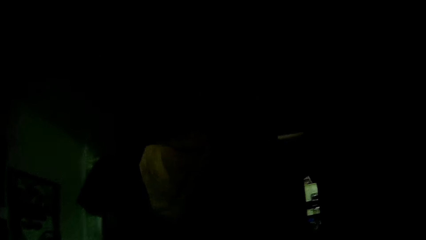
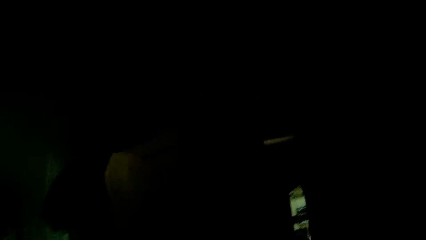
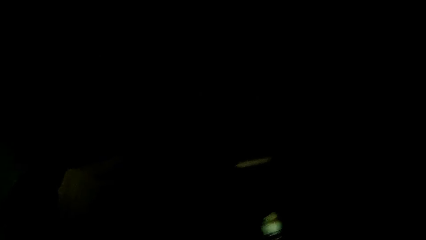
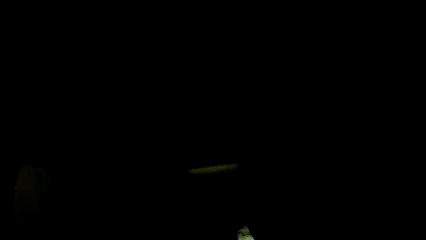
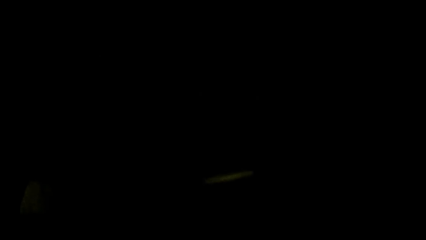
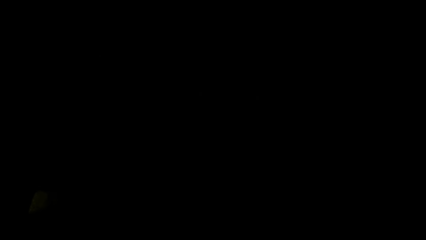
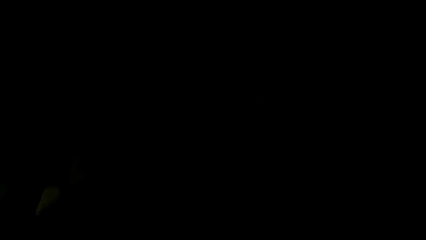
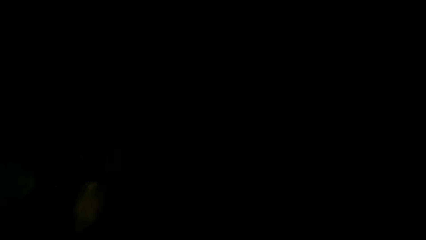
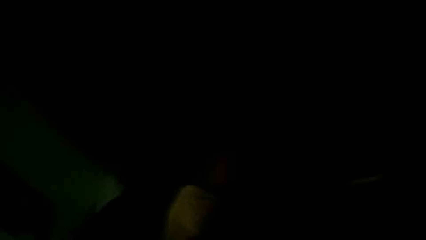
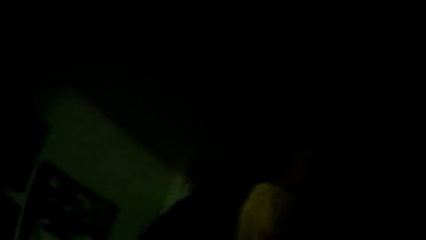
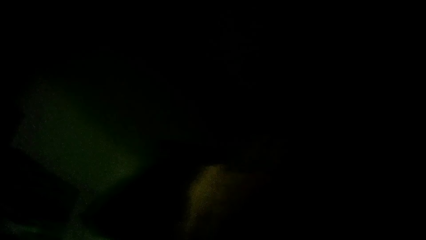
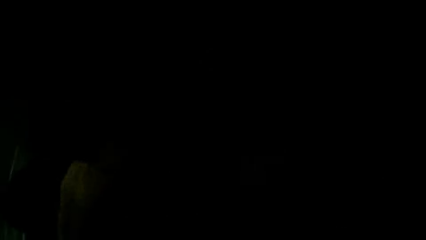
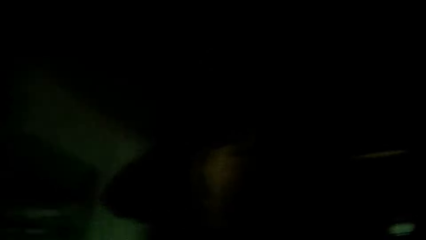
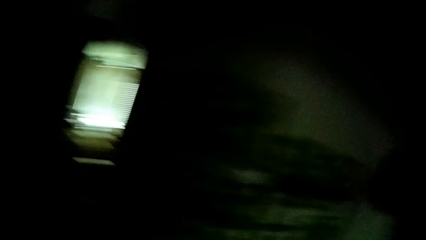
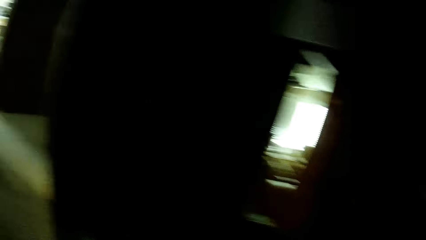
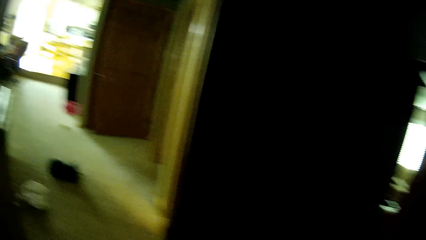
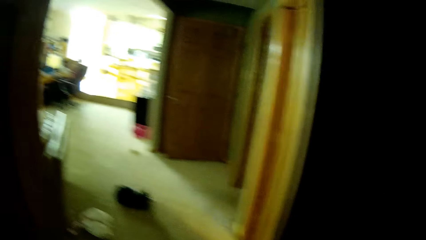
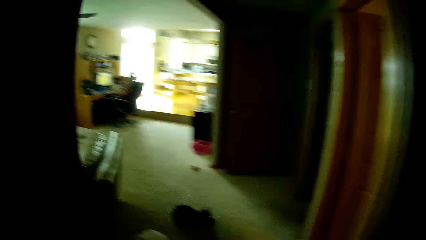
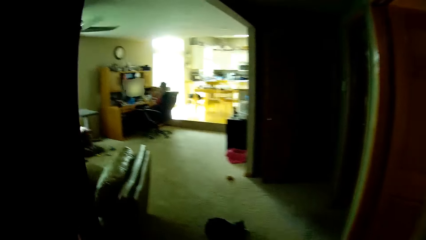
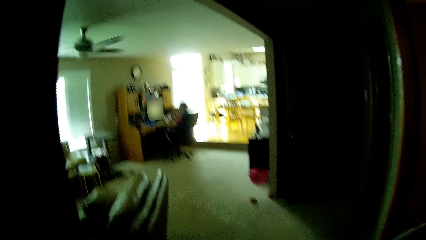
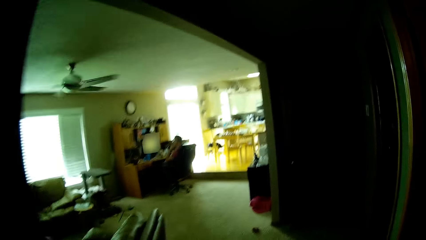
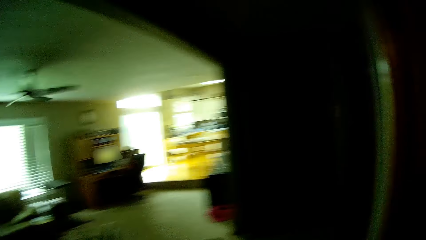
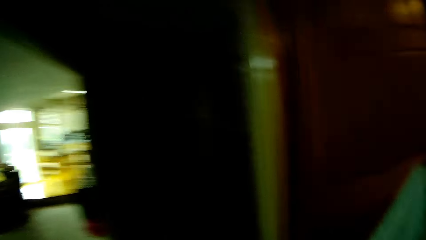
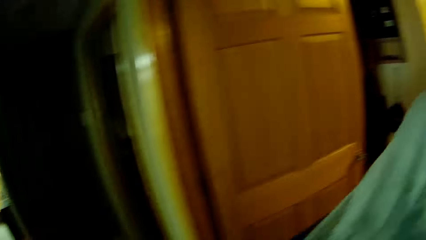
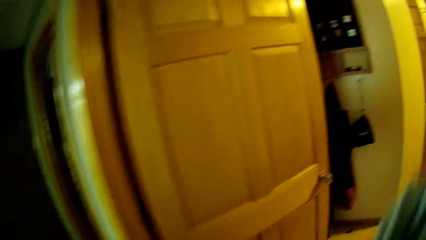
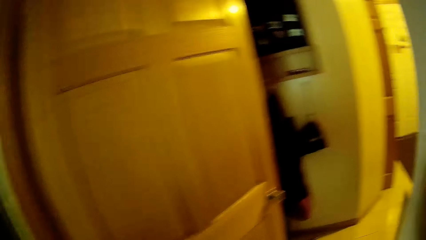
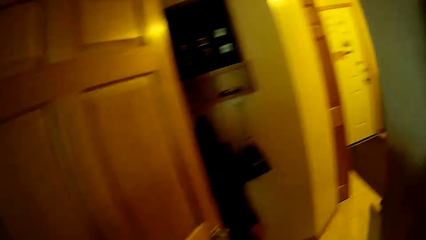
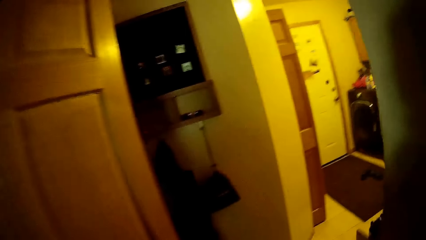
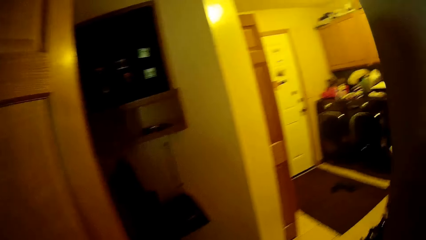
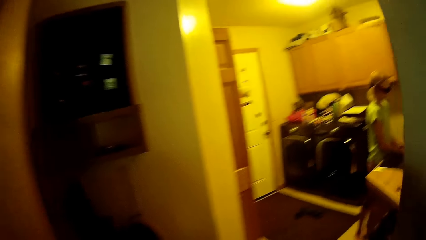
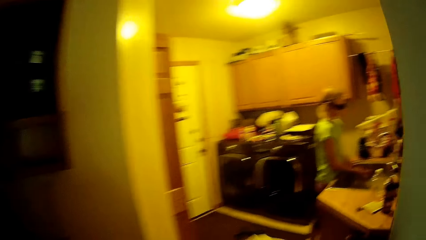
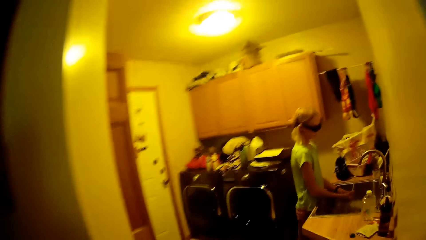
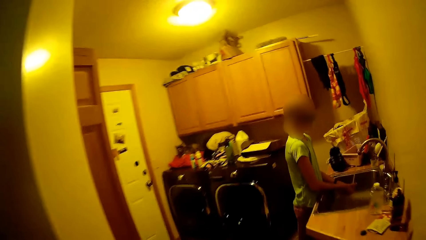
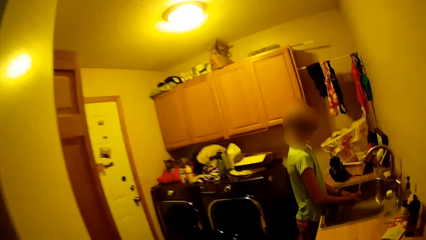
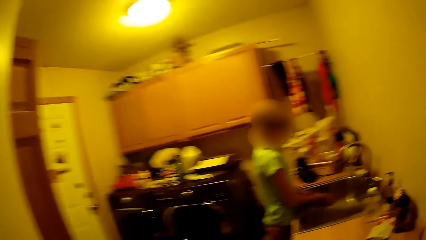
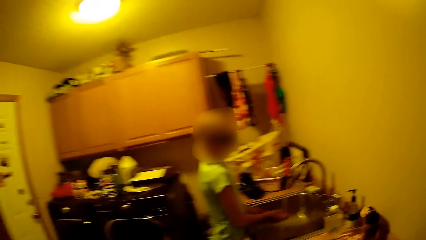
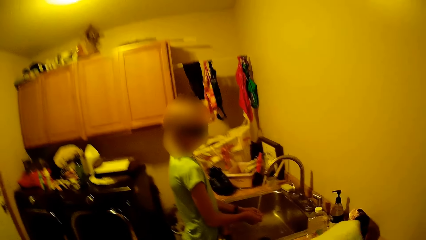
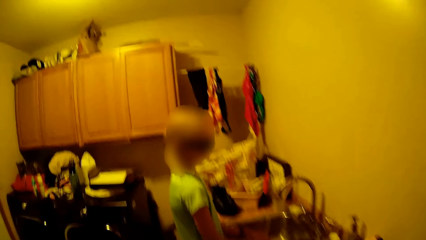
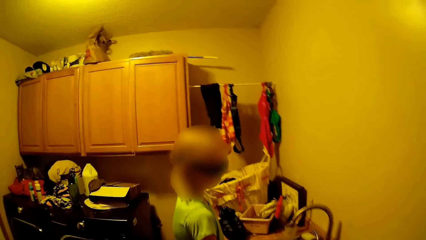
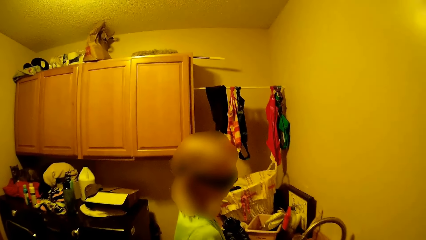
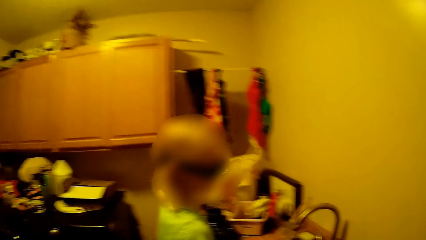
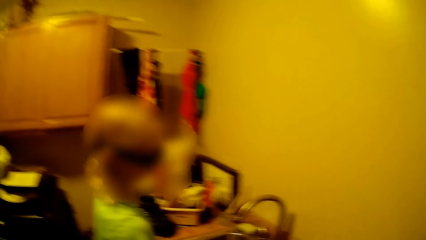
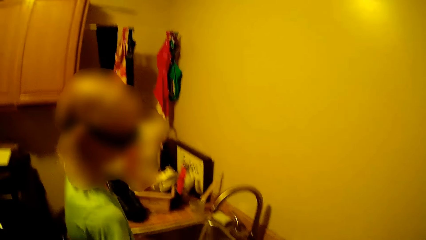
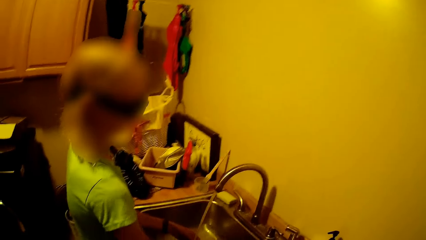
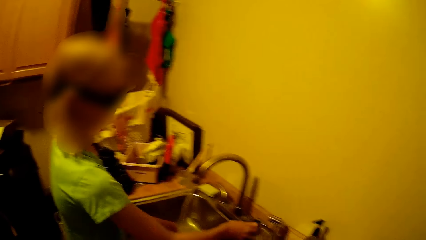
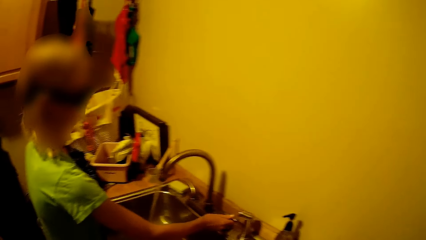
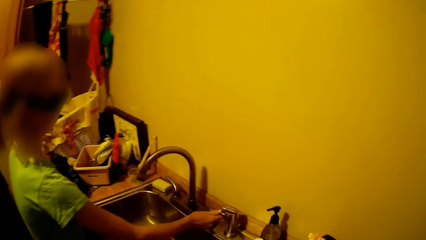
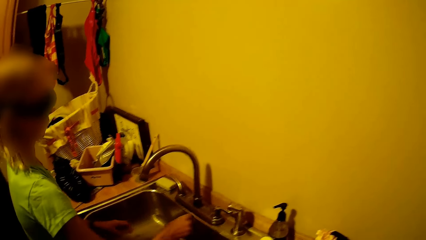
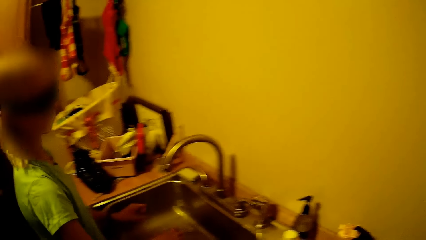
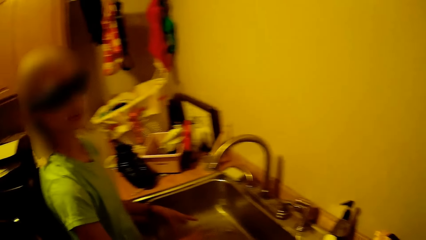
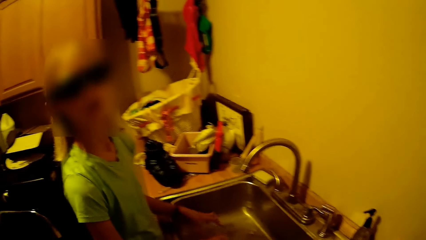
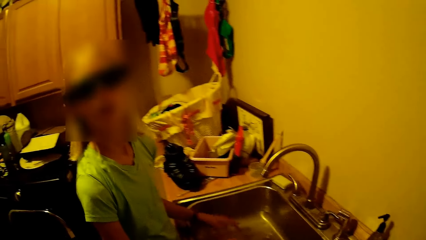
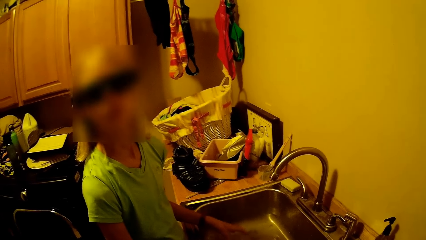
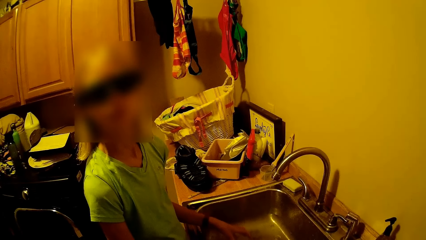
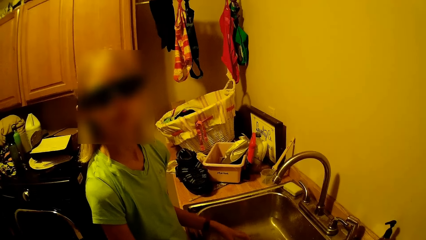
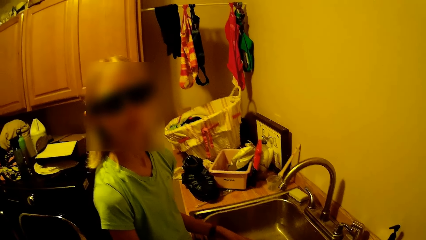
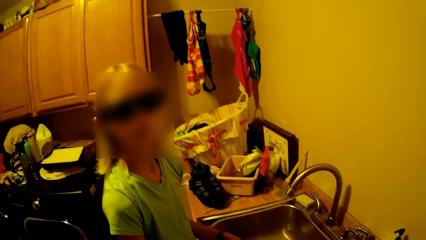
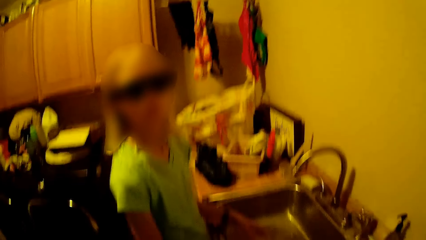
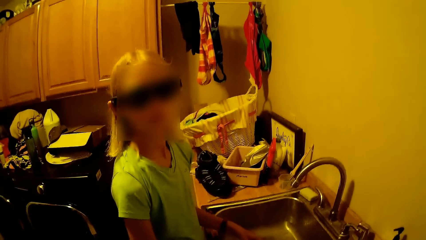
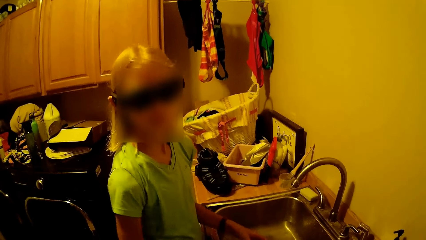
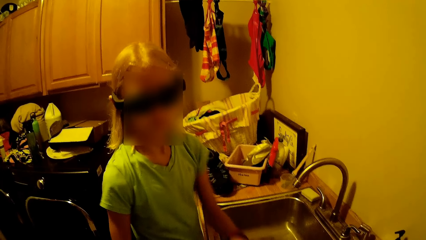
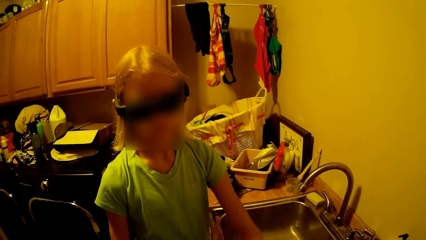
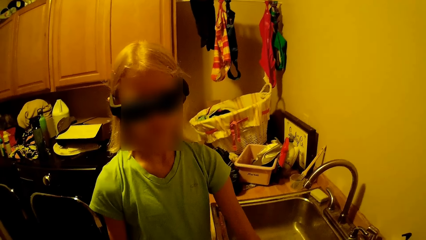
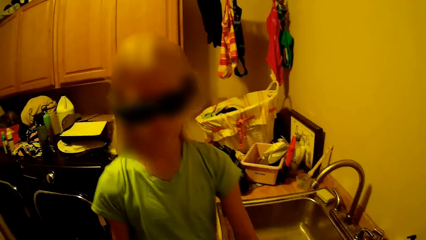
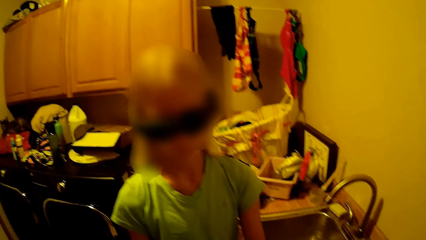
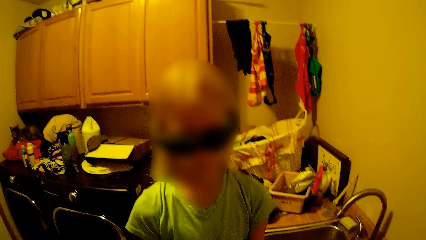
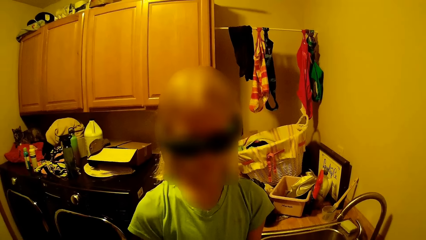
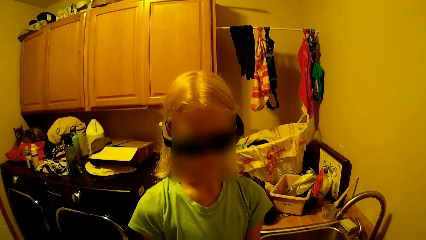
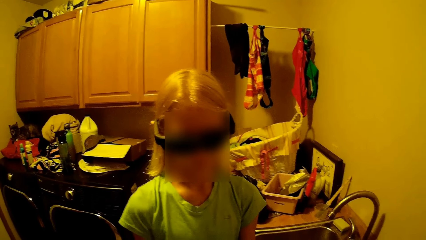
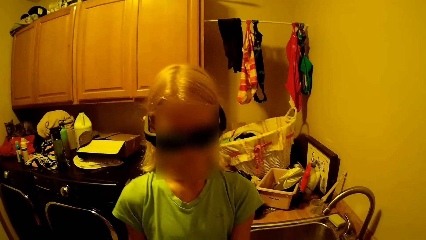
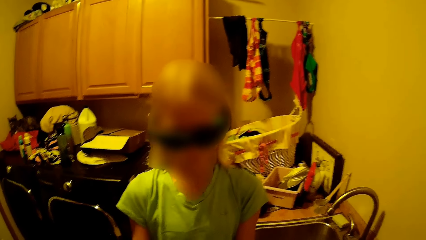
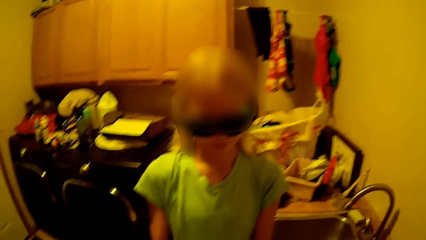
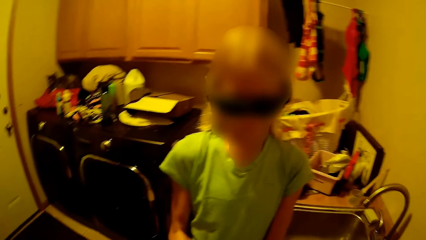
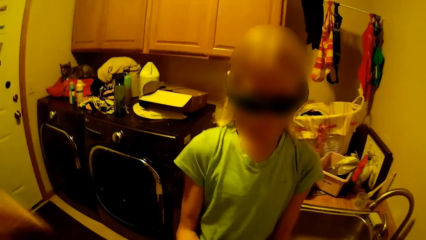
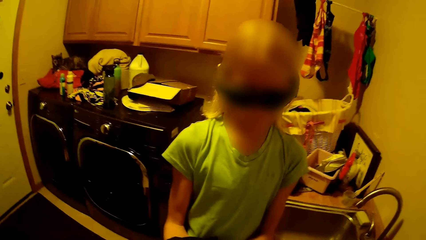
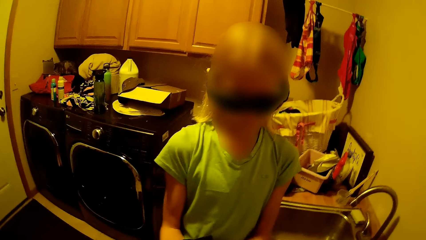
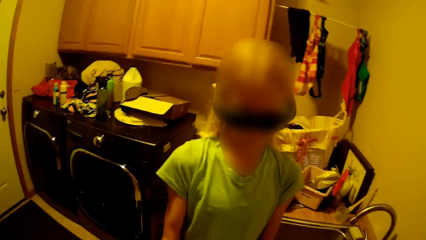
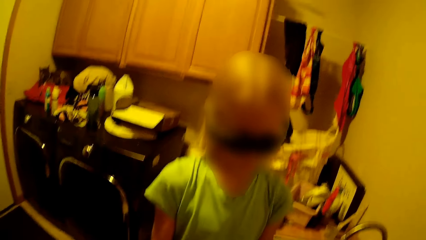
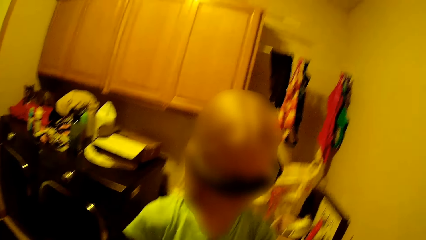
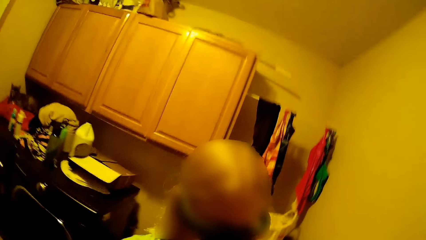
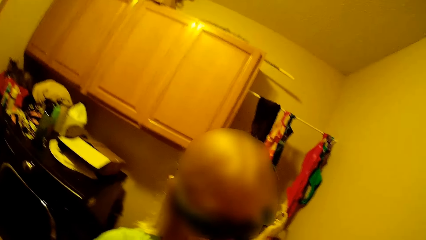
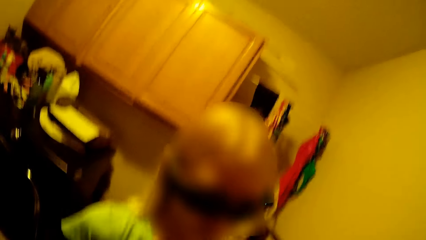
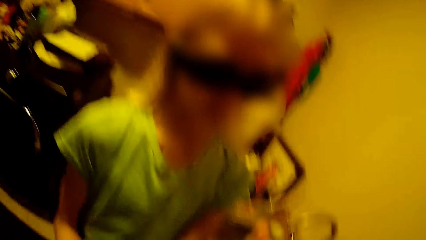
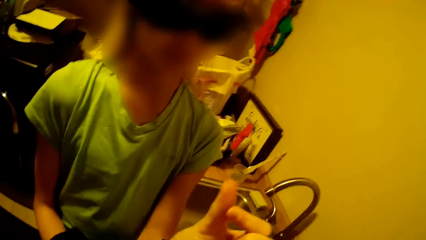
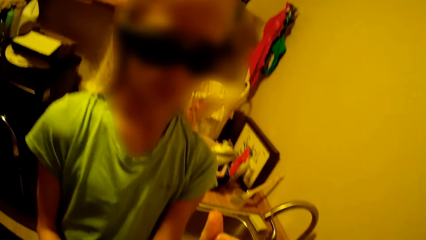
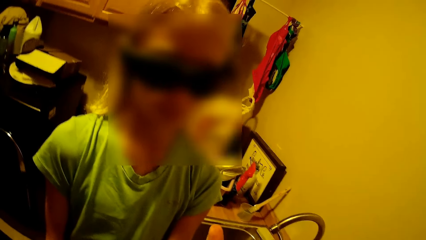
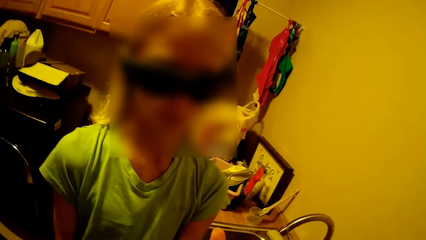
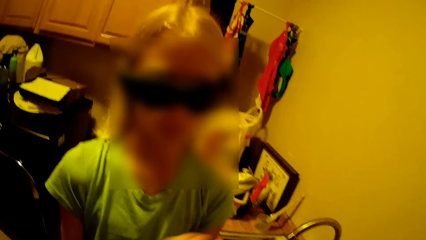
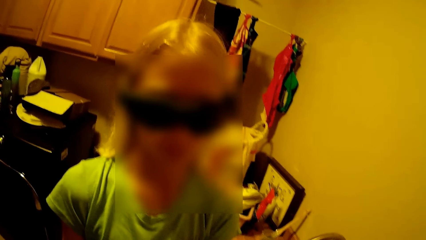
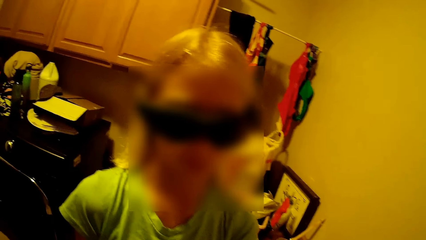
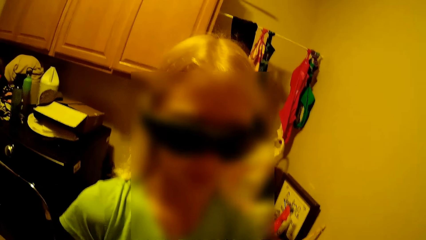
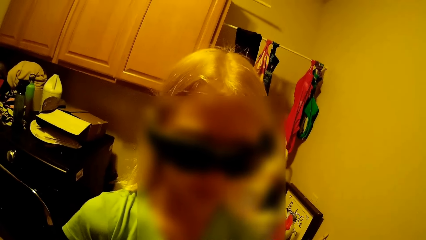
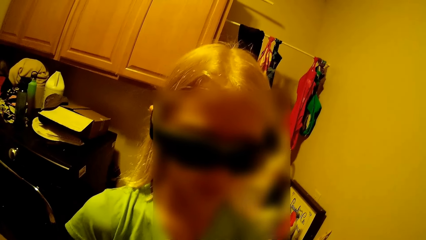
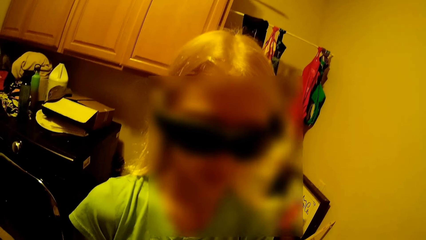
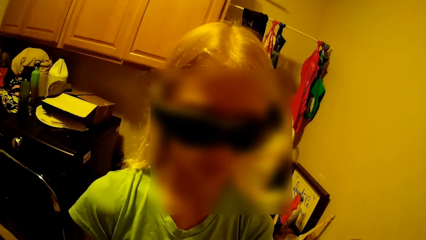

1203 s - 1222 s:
The camera wearer walks around the house. A person sits around the living room. The camera wearer walks around the house. A lady washes the hands in the sink, closes the tap, looks at the camera wearer, does something, and wipes the hands. The camera wearer does something.
